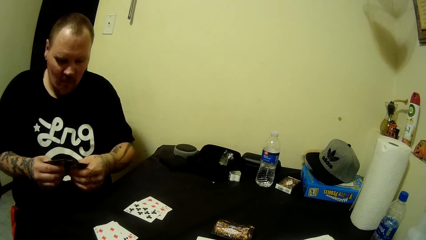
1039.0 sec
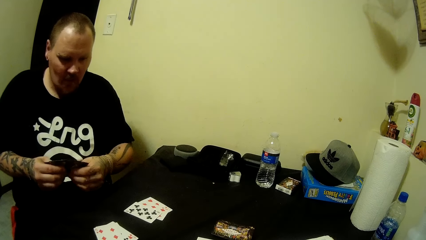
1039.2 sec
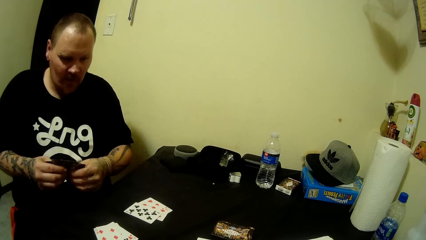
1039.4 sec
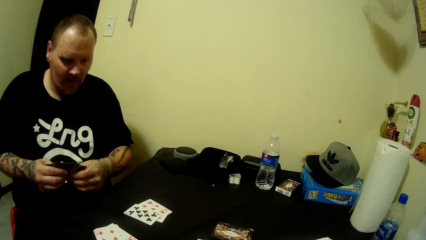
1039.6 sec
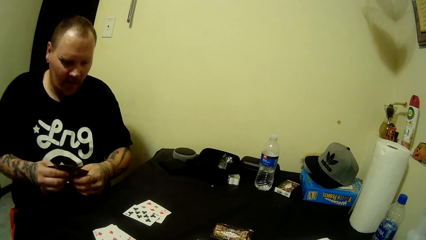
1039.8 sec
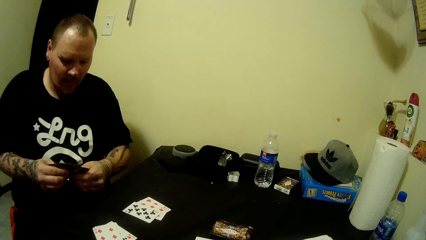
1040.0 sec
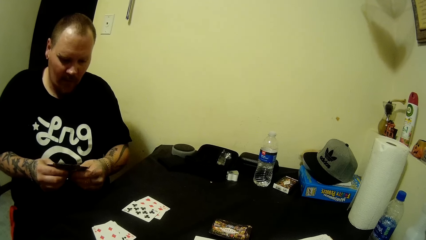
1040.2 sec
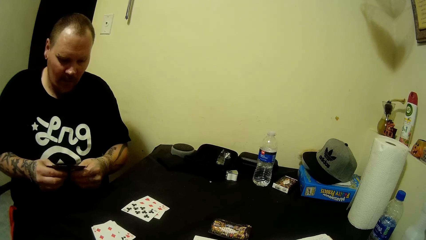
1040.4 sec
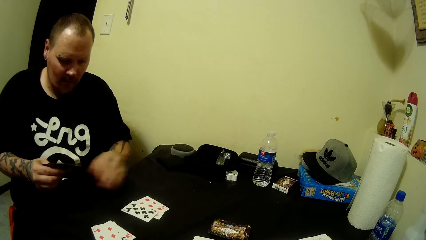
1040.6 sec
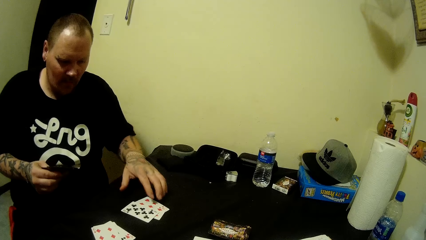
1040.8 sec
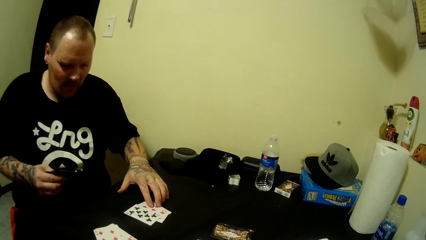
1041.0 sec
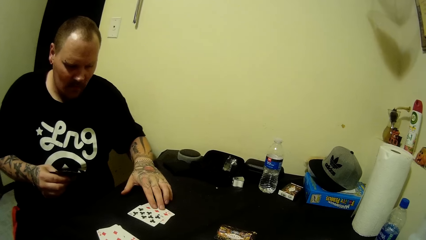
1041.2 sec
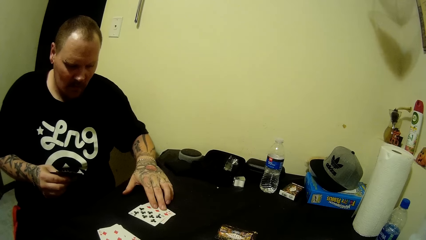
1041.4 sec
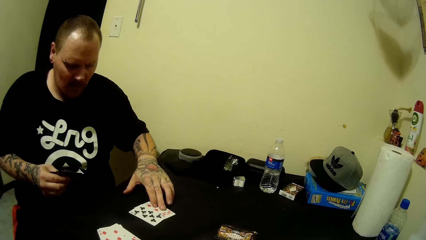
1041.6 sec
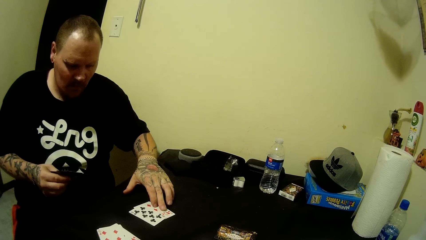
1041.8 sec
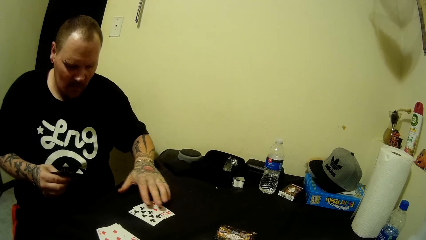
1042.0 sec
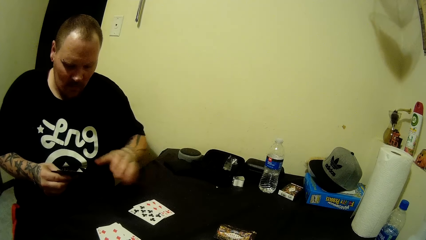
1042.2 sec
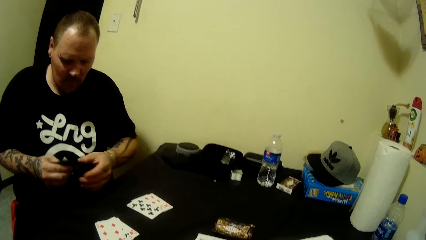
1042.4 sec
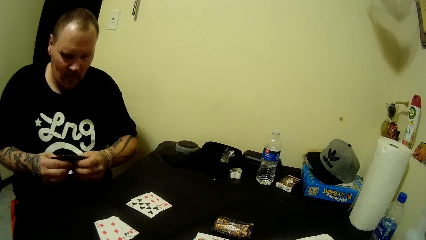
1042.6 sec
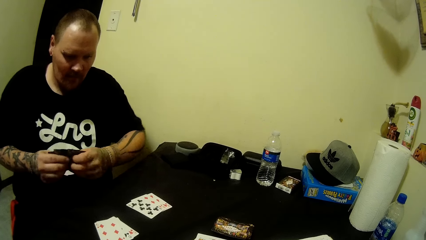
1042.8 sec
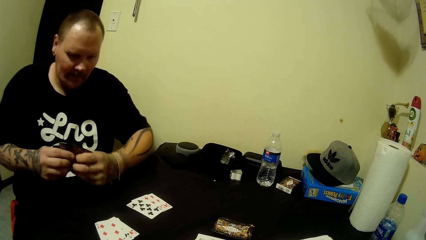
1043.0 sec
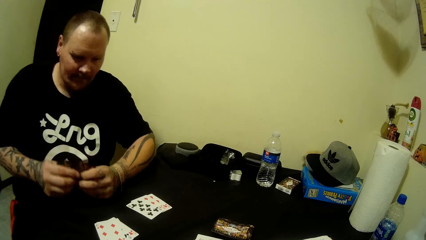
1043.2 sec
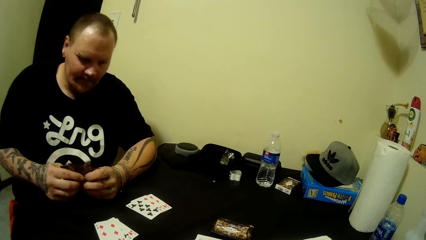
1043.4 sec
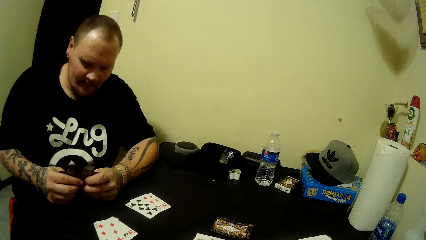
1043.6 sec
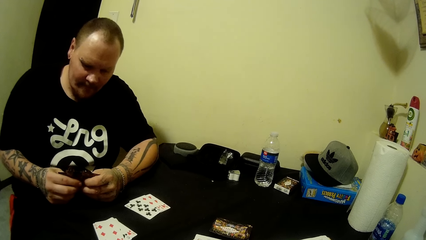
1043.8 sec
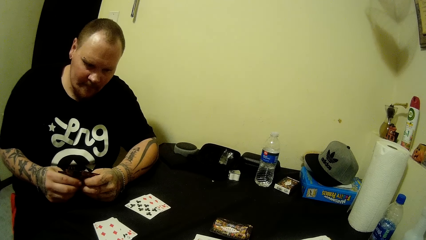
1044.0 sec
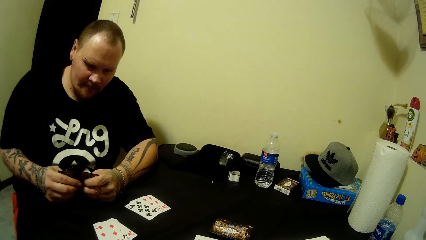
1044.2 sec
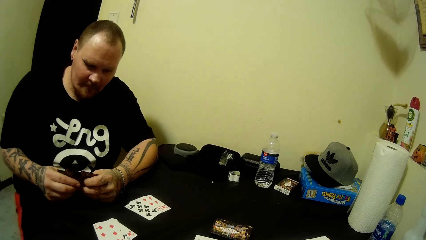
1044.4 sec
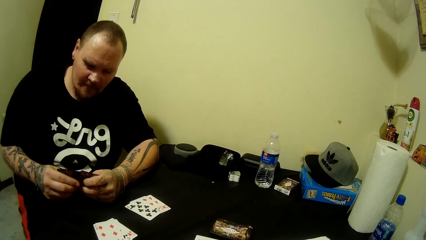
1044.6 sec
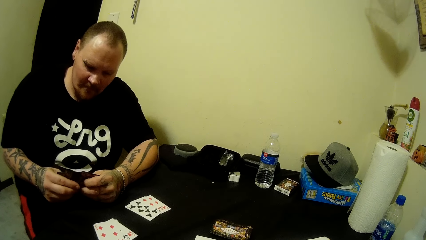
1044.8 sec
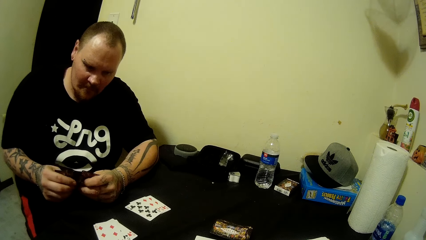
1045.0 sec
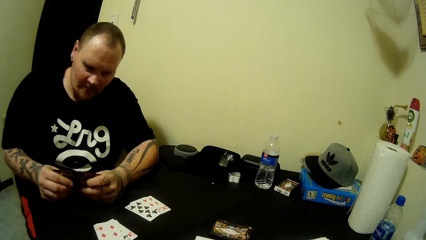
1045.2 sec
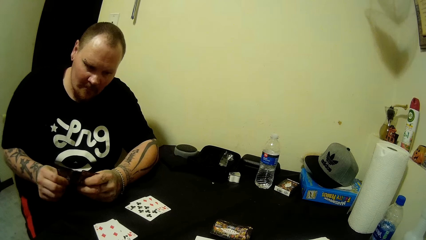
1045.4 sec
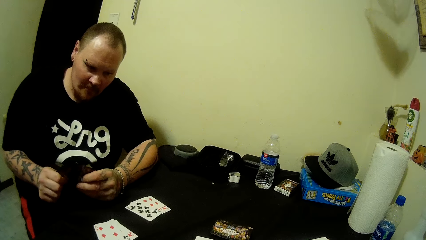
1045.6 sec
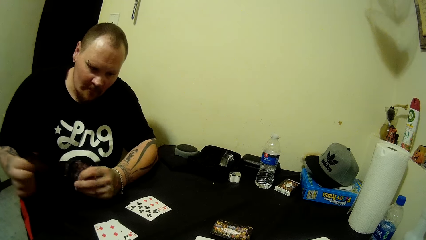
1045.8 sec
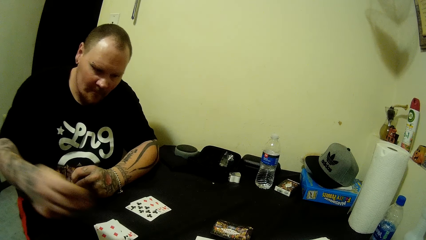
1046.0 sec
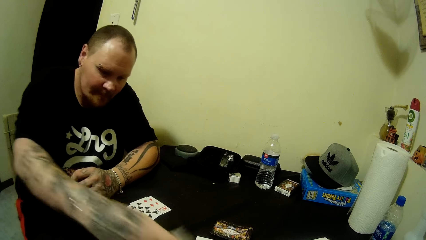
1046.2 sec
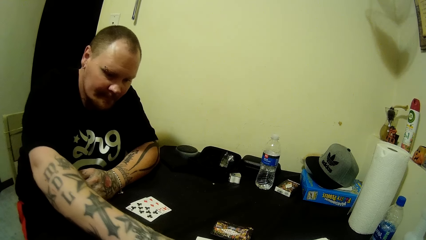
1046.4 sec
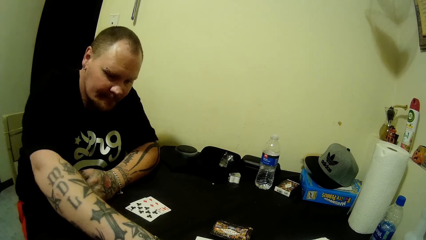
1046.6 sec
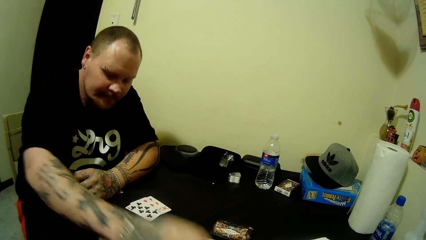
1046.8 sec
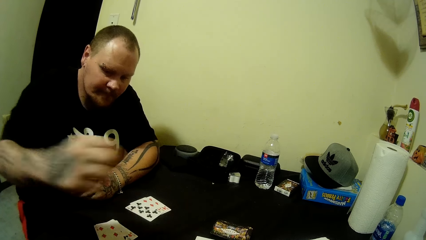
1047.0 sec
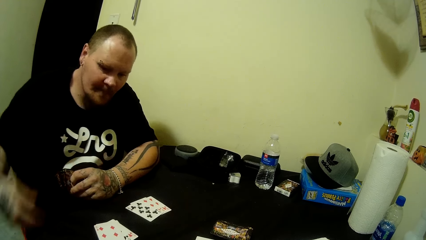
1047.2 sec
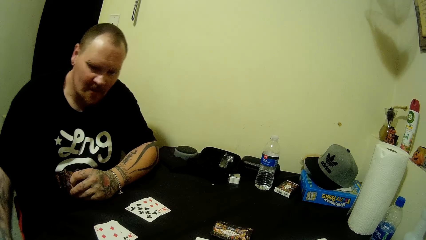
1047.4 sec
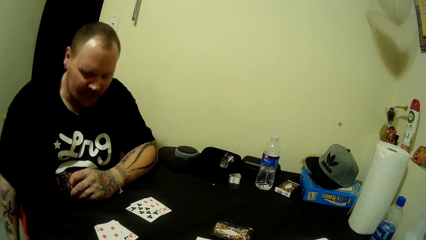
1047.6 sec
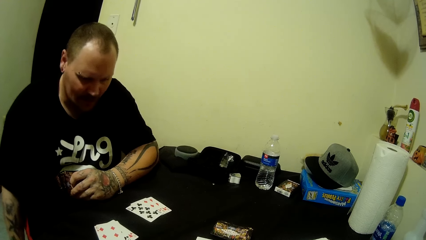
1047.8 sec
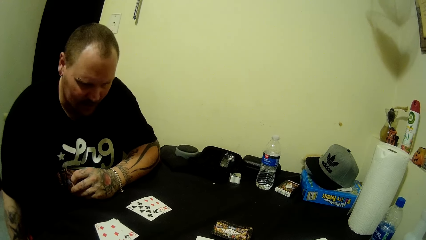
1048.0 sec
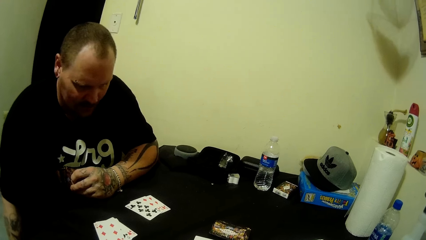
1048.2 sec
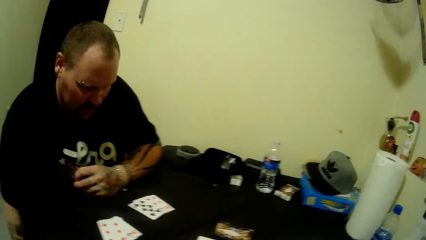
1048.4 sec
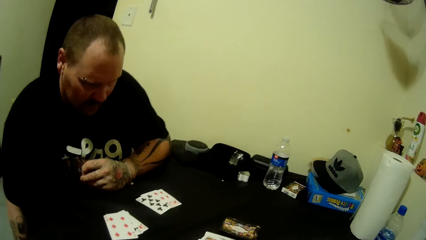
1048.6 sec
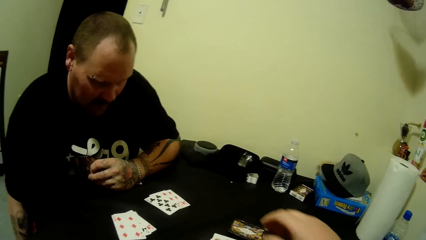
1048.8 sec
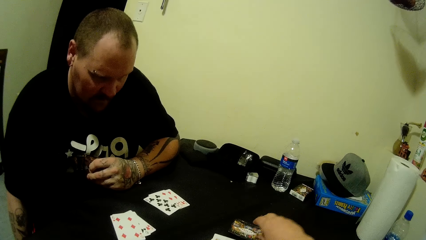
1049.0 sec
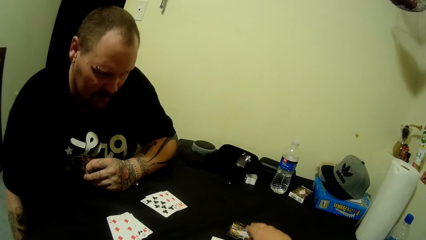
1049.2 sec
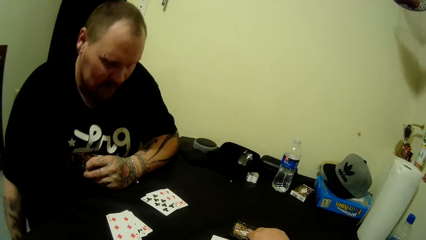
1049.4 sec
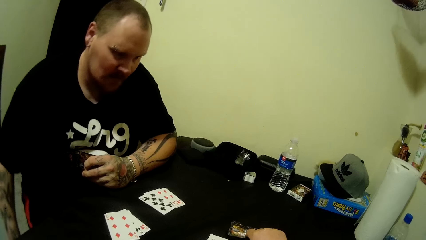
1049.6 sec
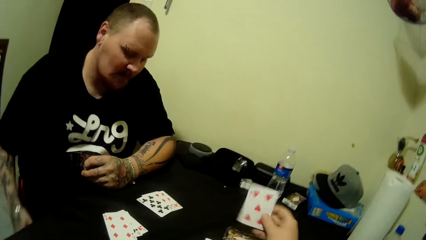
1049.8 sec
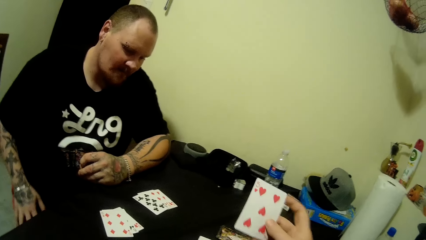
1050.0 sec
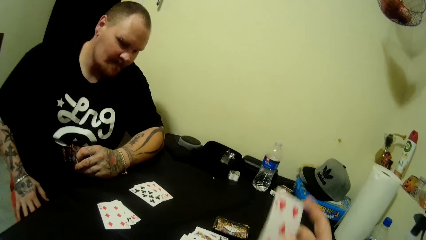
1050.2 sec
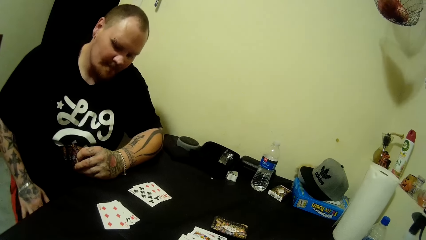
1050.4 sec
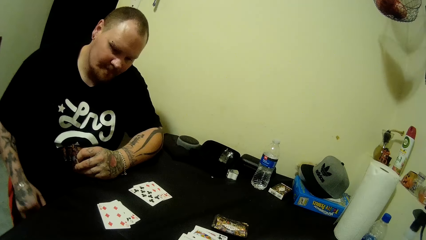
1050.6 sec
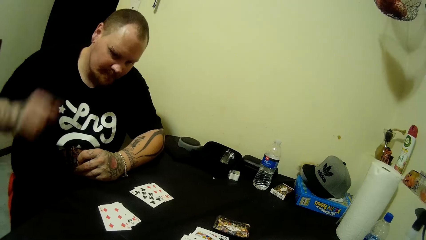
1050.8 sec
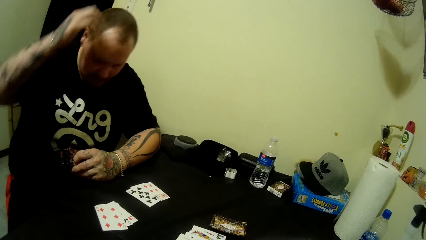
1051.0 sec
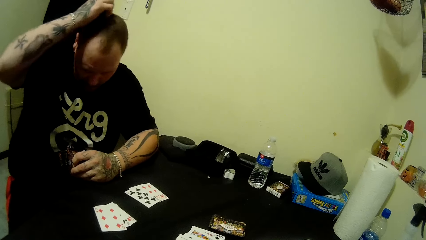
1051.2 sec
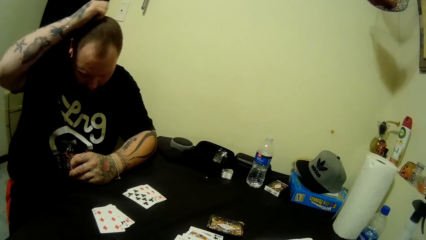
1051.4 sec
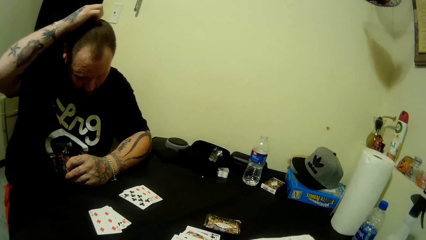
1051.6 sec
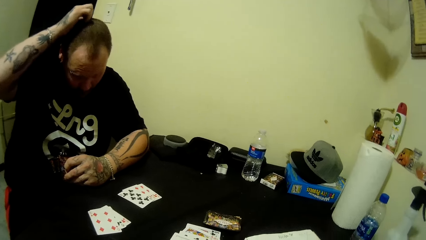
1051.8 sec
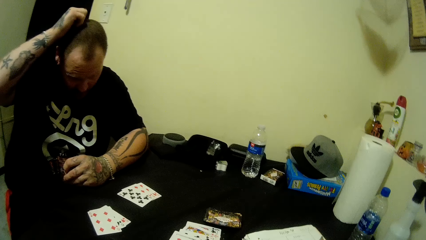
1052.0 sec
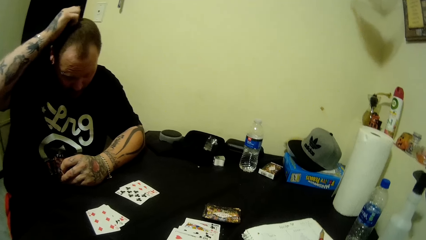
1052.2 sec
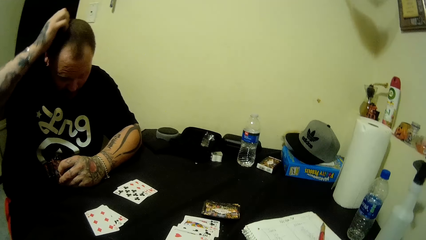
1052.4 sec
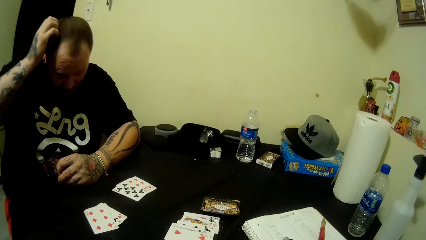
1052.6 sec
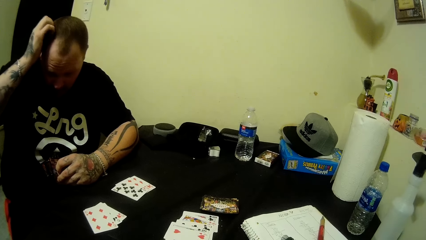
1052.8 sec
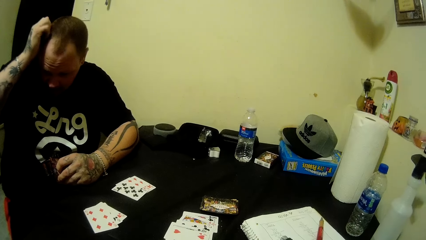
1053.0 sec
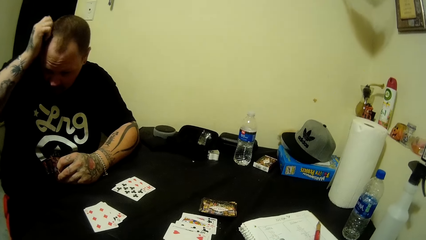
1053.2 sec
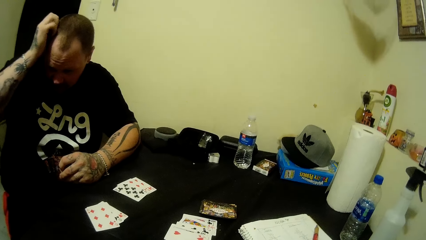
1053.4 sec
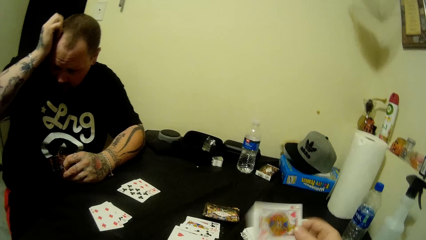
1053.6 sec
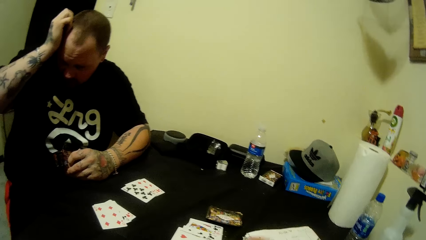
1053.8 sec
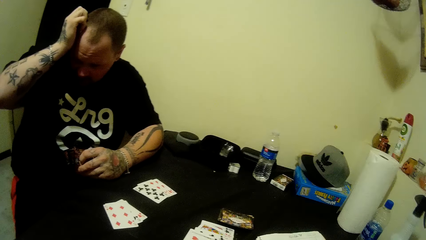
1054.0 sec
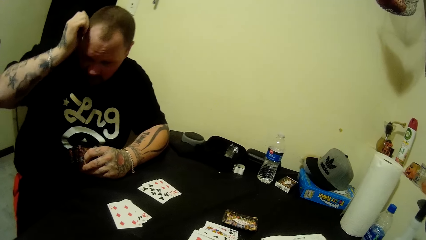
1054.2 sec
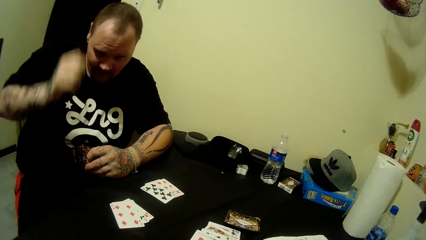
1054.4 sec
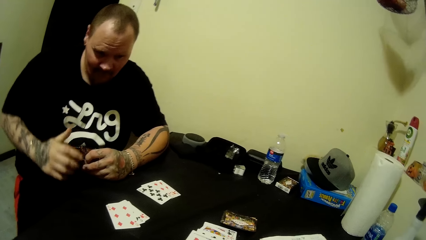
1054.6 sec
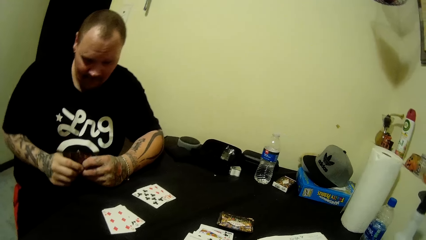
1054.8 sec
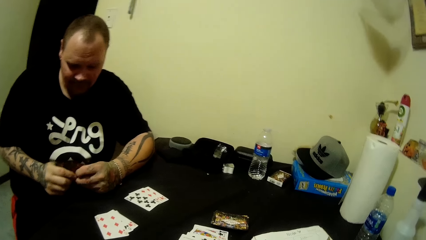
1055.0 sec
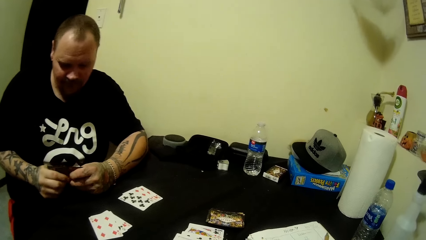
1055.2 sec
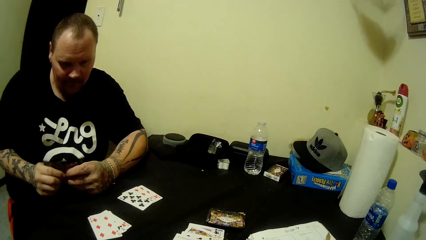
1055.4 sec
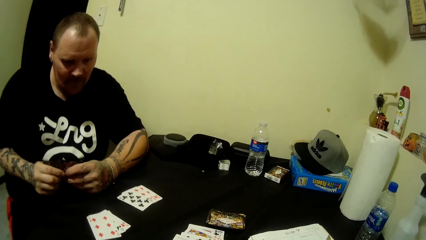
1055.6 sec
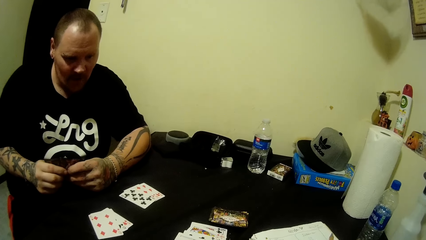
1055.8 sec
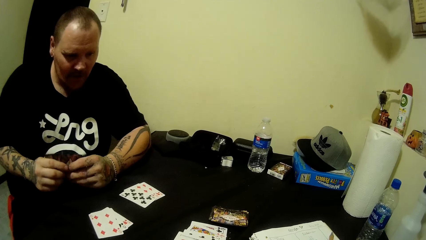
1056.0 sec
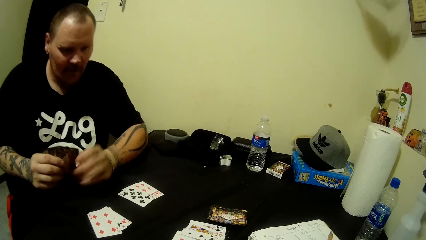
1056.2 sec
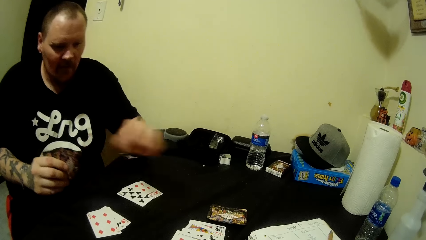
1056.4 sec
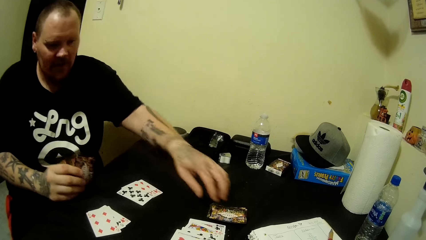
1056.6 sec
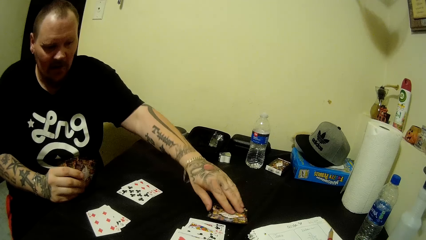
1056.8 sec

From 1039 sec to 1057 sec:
A man looks at cards on the table. He touches the cards on the table with his left hand. He leans with one hand on the table. He drops the cards on the table with his right hand. The camera wearer picks a card from the table with her right hand. The man scratches his head with his right hand. He takes a card from the table.
